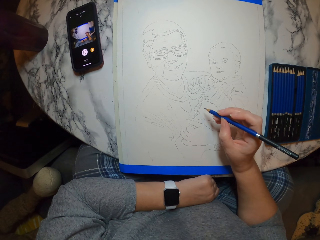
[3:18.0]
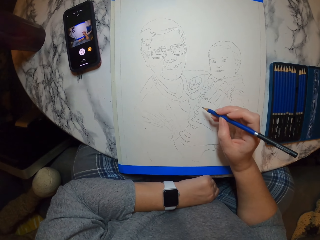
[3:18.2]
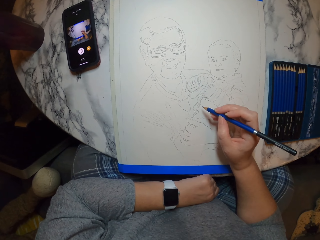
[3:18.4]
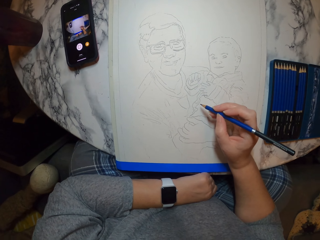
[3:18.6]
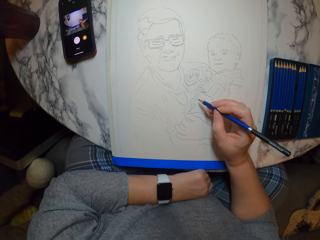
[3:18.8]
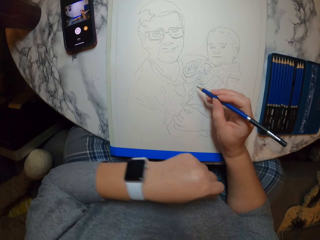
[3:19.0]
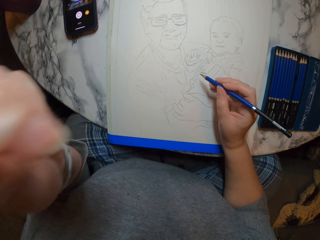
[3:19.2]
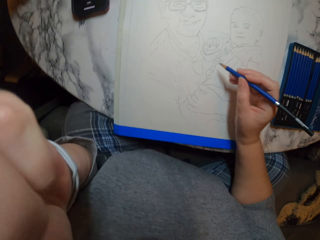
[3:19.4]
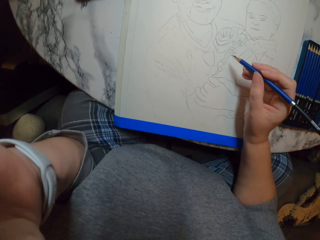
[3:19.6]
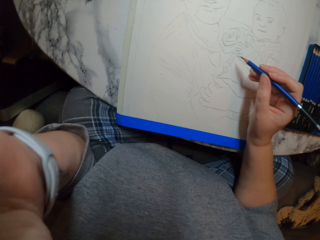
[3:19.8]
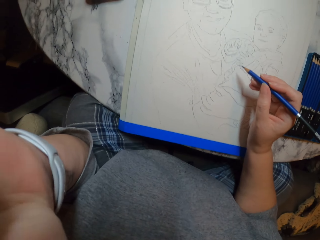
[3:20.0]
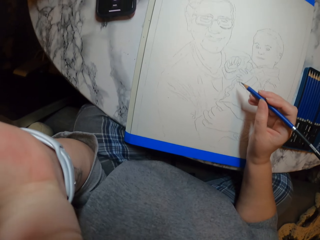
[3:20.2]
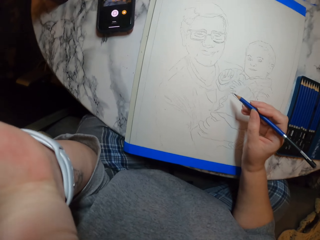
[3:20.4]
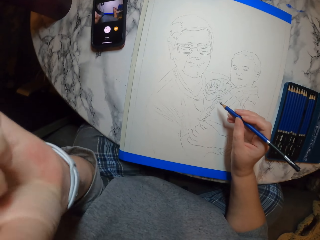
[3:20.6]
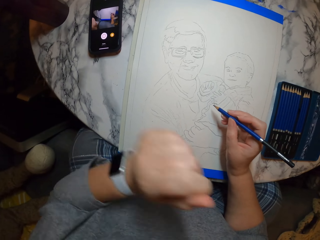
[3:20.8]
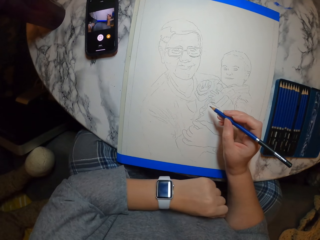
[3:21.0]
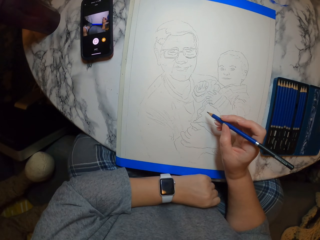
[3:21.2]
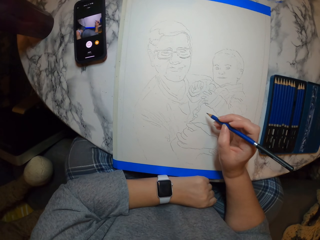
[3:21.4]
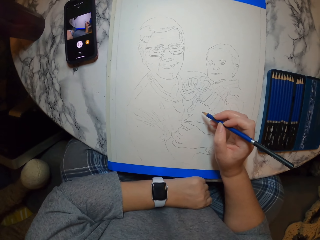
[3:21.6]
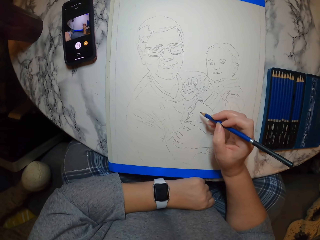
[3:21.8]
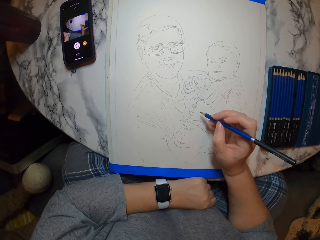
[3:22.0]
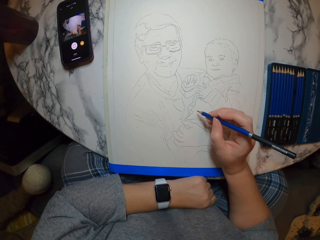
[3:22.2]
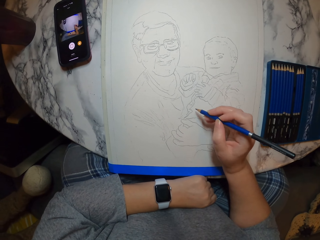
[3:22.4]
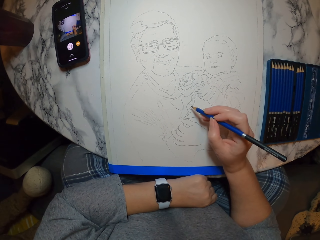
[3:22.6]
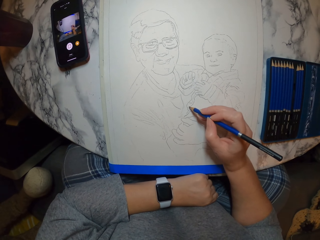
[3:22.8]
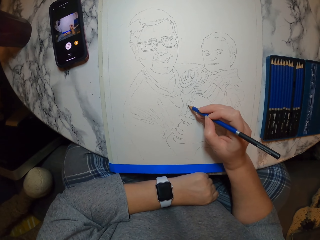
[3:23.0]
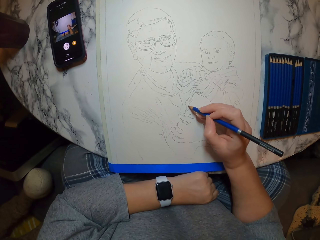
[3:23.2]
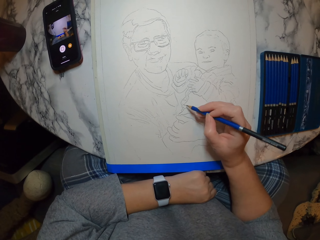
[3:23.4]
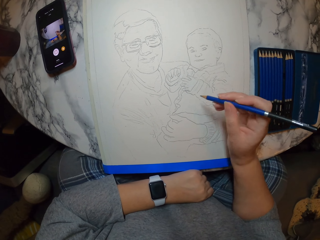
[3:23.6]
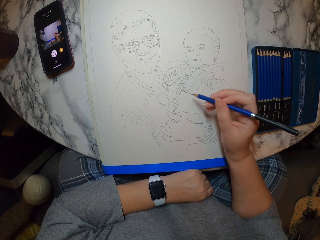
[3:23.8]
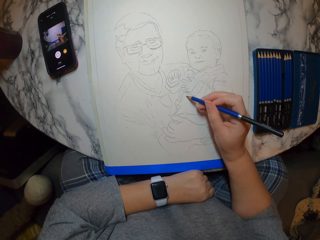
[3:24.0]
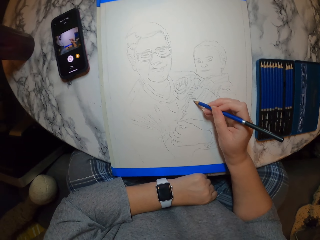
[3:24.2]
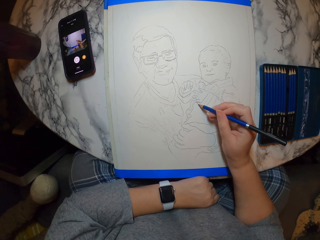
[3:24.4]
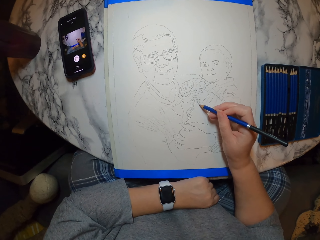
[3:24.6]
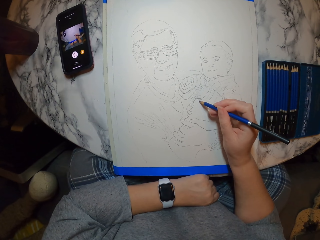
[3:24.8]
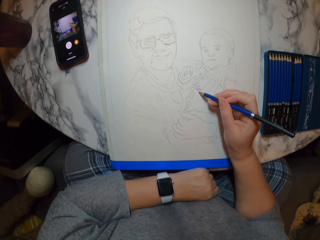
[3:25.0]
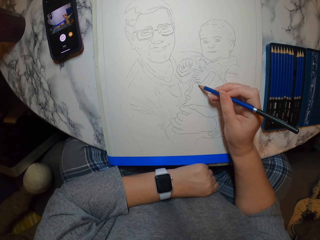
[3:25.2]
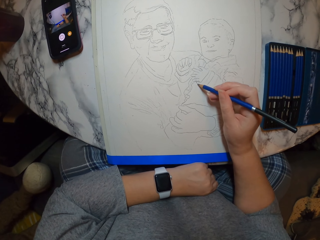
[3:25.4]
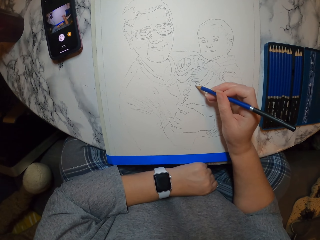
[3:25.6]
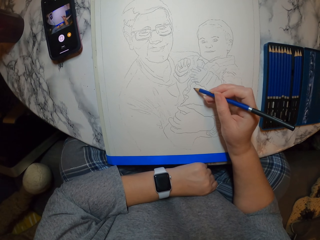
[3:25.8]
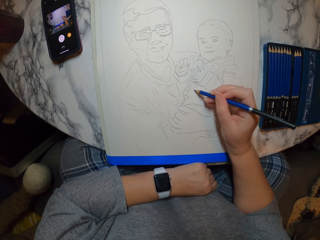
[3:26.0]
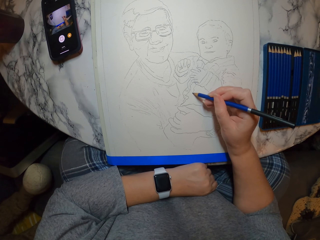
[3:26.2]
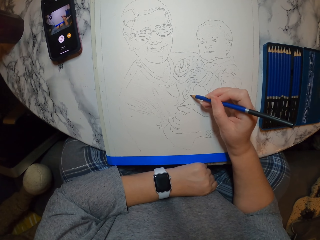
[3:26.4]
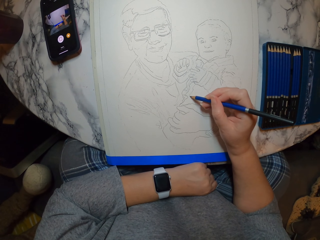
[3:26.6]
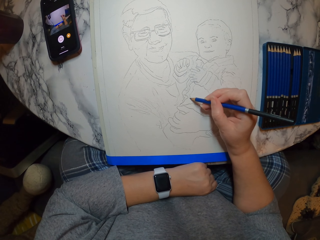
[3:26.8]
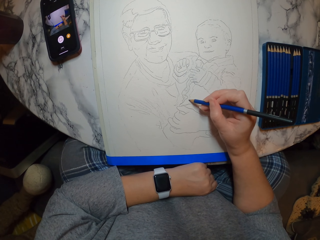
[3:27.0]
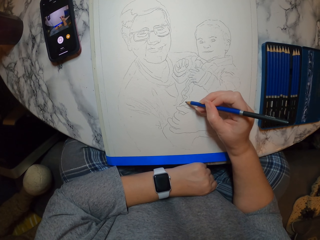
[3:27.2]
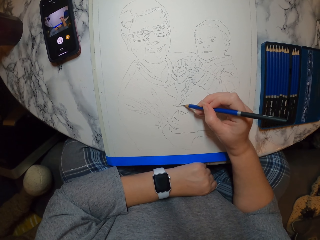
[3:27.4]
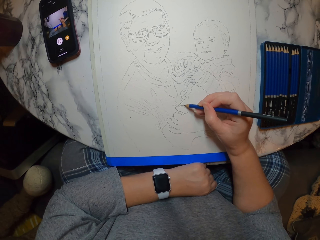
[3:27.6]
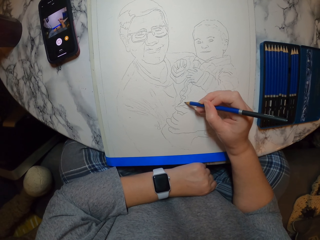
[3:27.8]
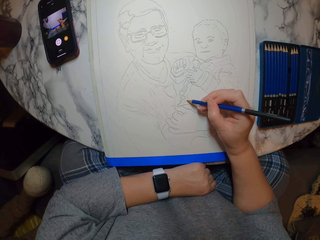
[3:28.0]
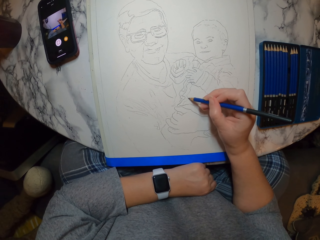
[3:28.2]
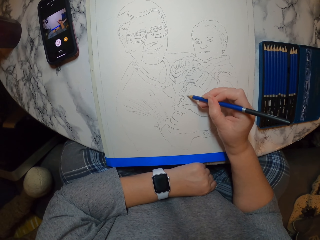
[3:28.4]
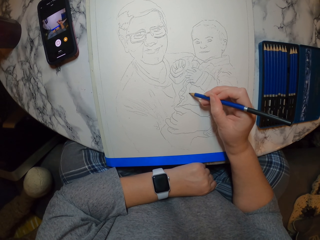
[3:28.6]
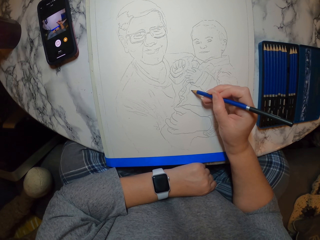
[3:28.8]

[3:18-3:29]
The camera wearer stares at the paint book. He lifts his hand. He puts down his hand. He draws on the paint book.

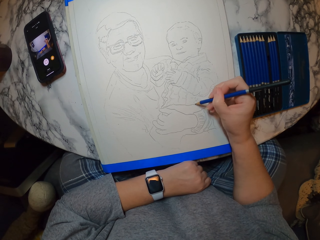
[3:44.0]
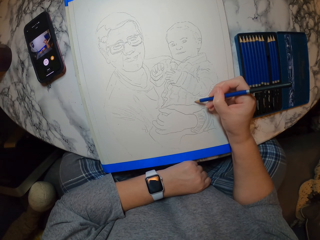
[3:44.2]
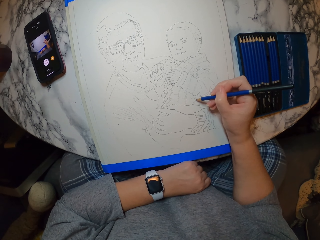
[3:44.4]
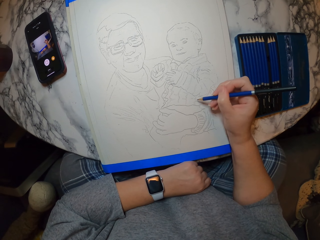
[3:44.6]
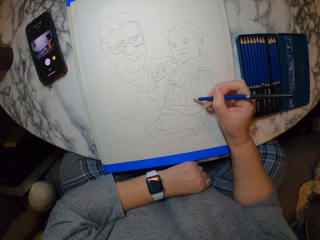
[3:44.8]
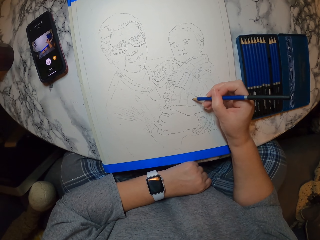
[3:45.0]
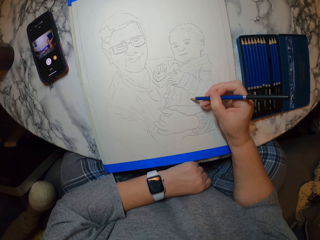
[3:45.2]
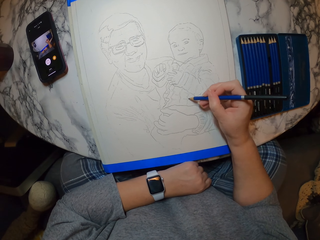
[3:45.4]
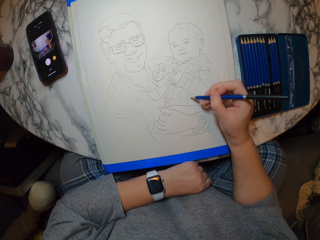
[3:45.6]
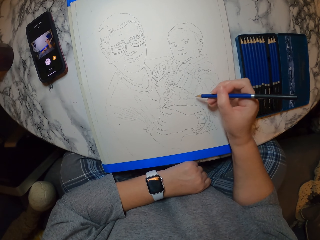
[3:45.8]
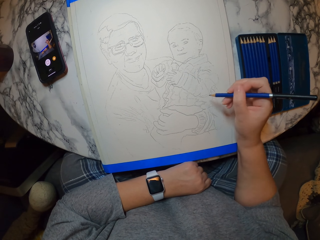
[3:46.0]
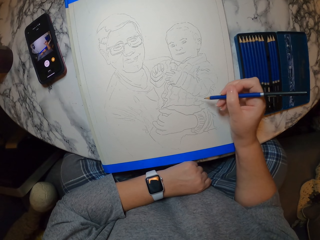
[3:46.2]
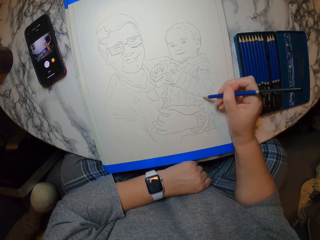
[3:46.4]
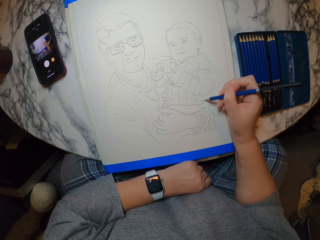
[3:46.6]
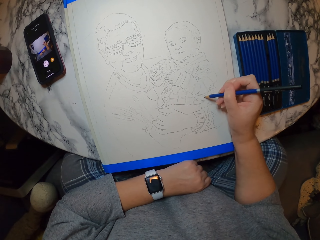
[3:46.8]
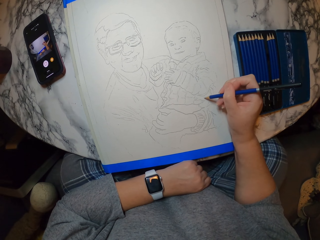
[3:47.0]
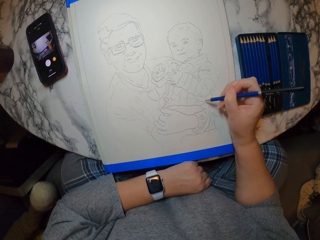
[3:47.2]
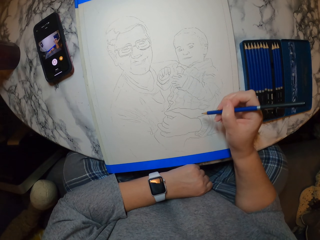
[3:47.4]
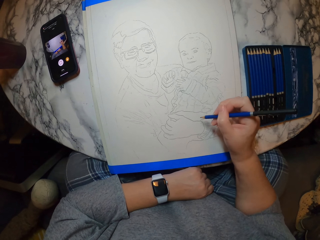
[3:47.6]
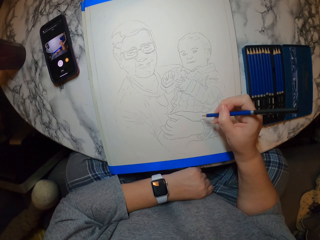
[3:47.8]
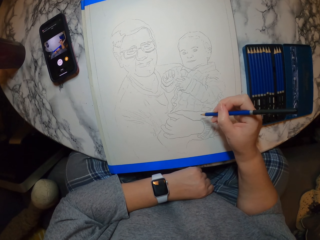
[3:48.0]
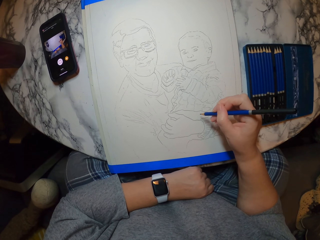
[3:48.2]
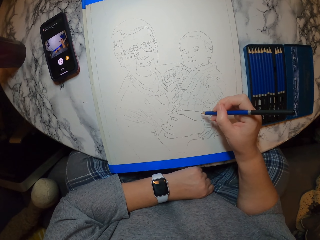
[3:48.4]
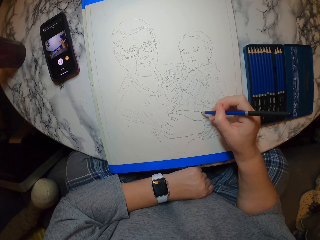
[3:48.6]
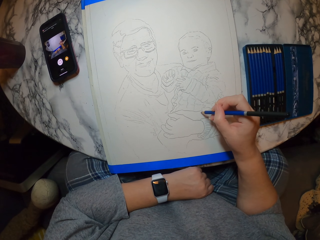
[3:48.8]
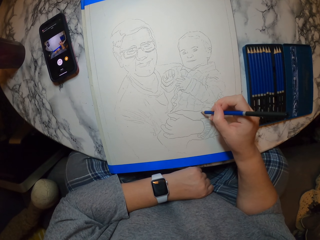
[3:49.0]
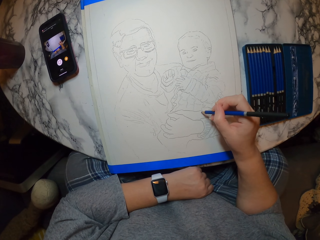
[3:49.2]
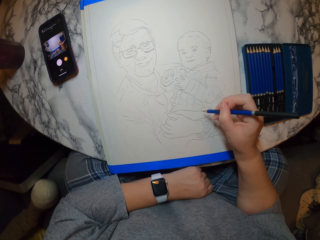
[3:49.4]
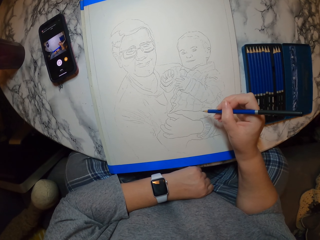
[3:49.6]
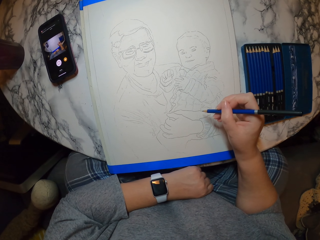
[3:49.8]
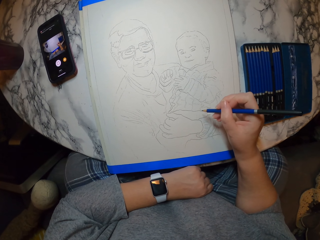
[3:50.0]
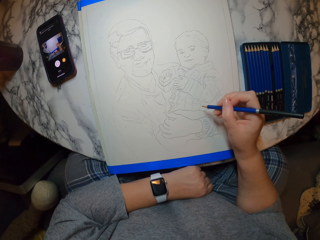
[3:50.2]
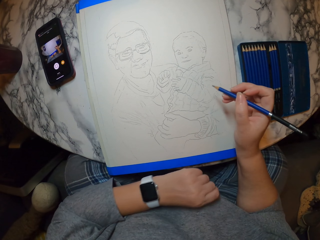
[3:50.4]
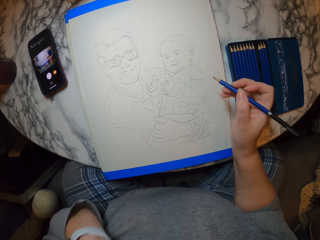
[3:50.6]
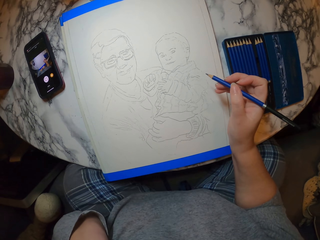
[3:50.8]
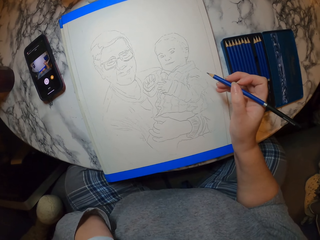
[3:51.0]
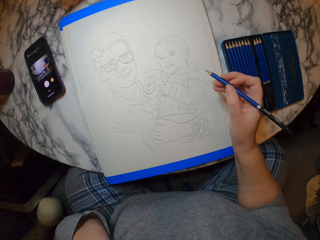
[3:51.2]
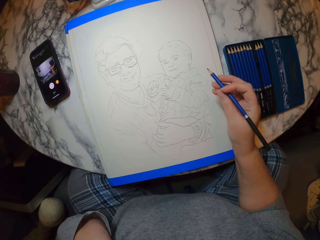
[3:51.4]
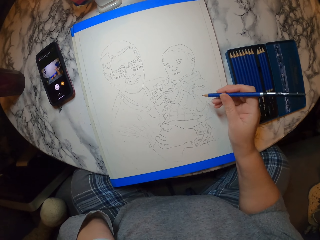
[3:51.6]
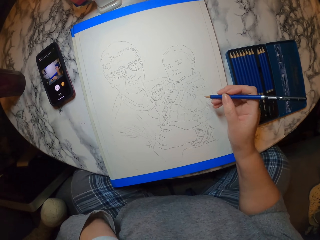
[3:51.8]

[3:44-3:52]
The camera wearer draws on the paint book. He lifts his hand.

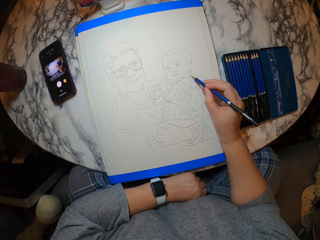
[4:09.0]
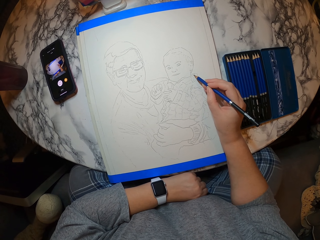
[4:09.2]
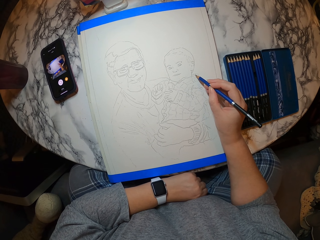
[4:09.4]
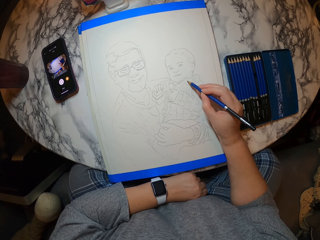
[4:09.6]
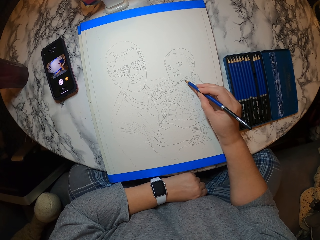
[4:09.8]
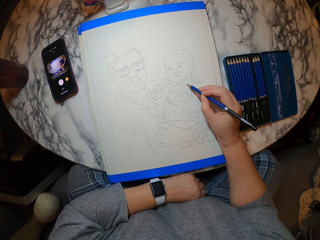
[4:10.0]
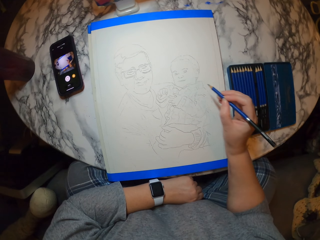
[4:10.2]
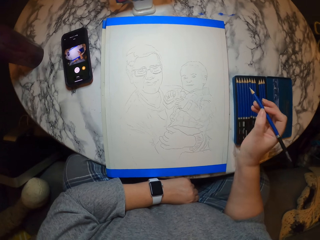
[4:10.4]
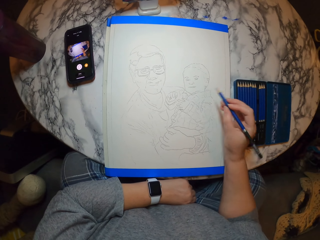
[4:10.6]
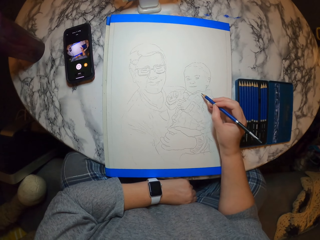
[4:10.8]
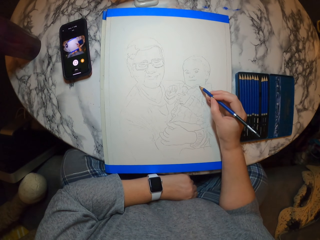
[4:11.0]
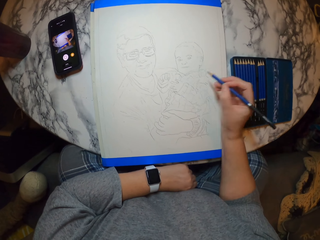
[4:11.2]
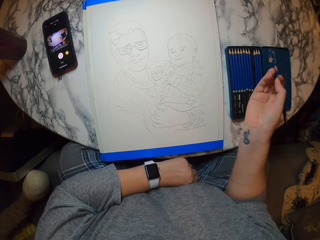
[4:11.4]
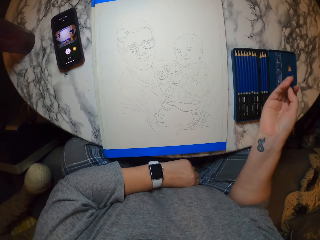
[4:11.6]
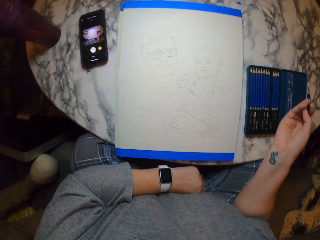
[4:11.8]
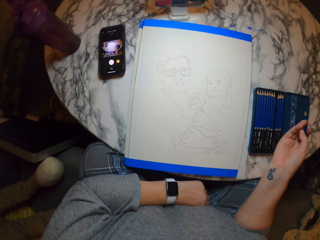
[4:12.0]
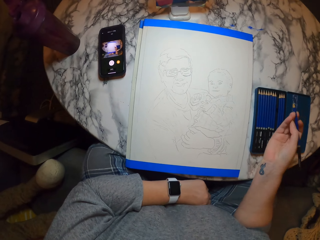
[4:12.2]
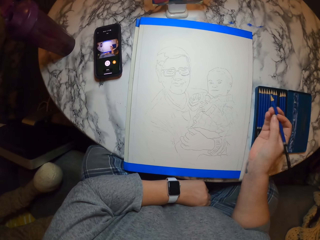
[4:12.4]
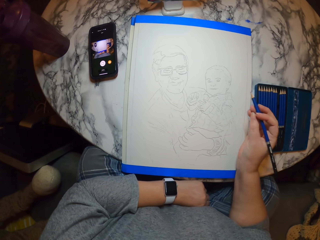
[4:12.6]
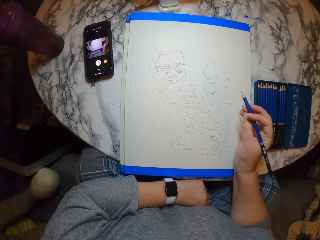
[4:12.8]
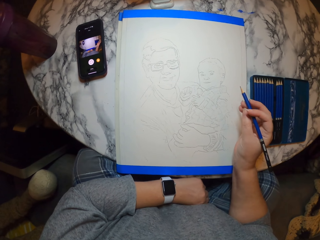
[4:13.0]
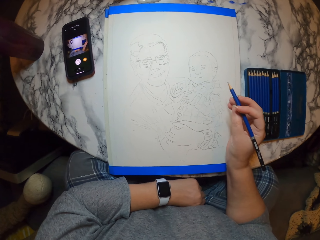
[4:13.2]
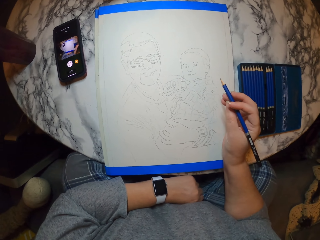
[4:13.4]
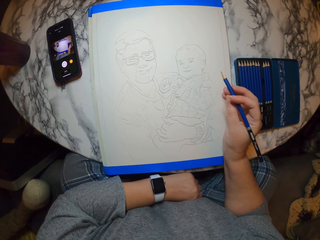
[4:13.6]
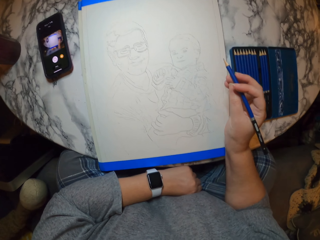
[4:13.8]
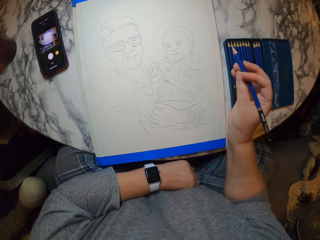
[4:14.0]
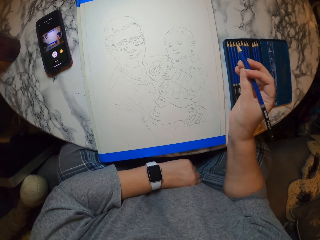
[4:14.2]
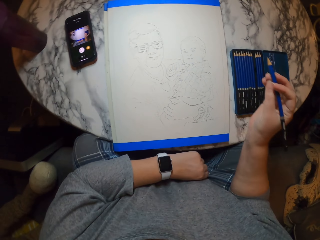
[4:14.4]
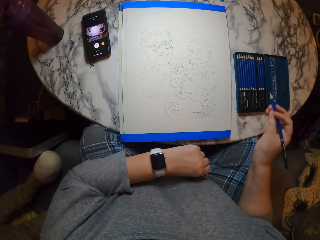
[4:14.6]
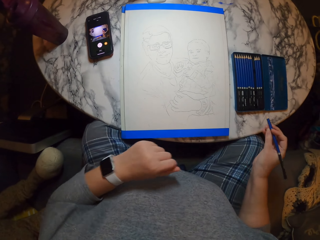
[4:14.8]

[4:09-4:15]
The camera wearer moves a hand. They hold the pencil. They stare at the paint book.
